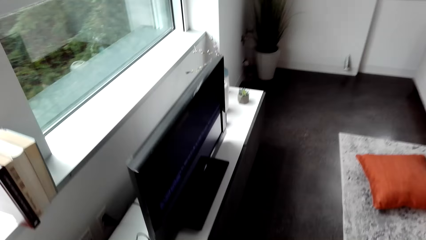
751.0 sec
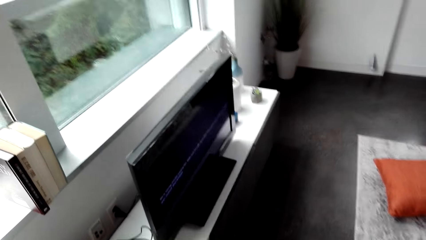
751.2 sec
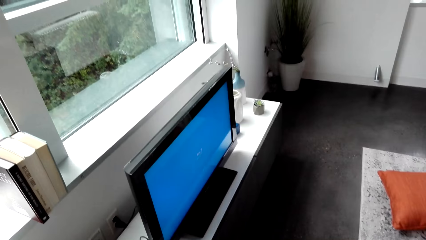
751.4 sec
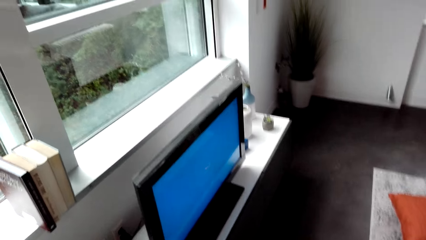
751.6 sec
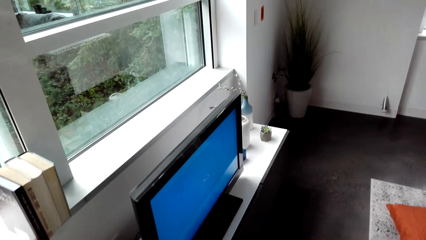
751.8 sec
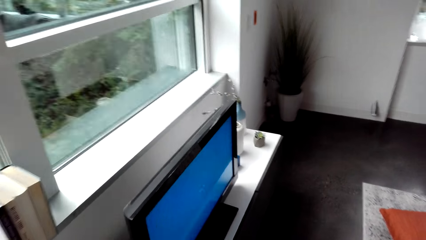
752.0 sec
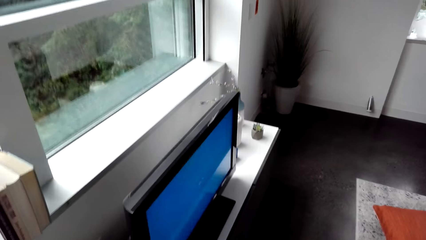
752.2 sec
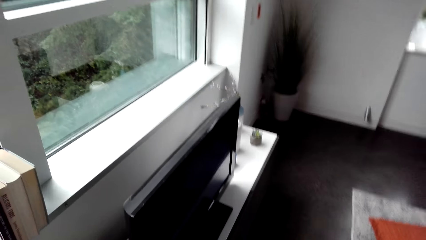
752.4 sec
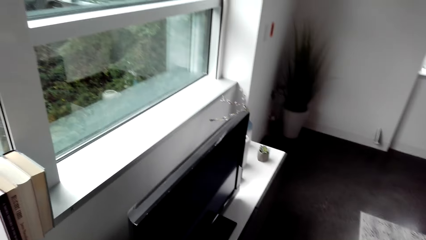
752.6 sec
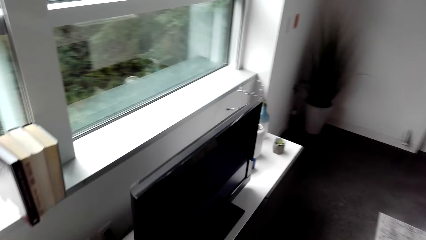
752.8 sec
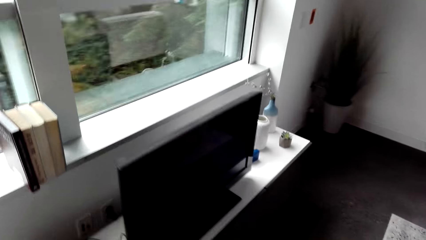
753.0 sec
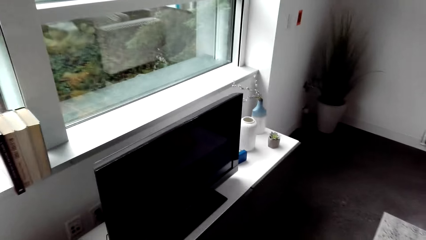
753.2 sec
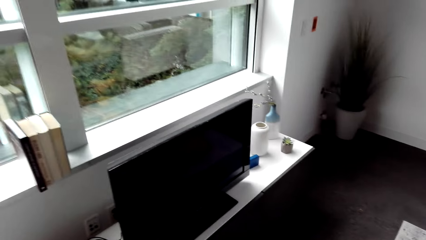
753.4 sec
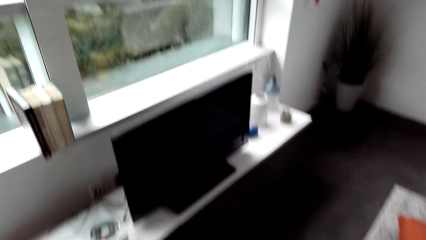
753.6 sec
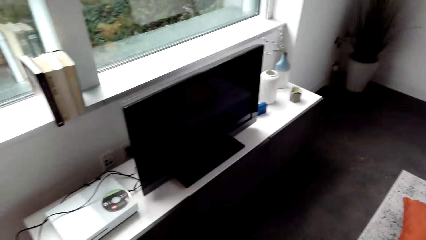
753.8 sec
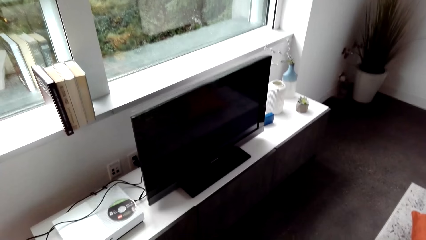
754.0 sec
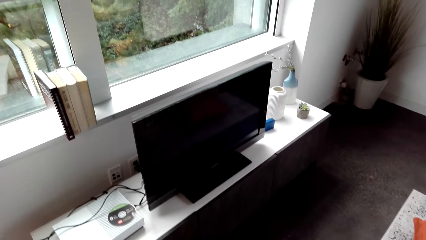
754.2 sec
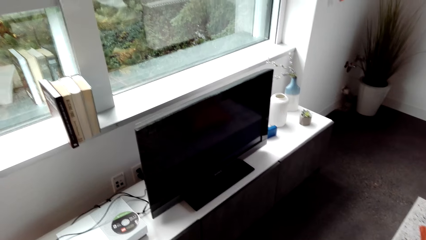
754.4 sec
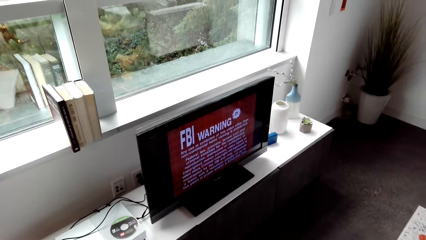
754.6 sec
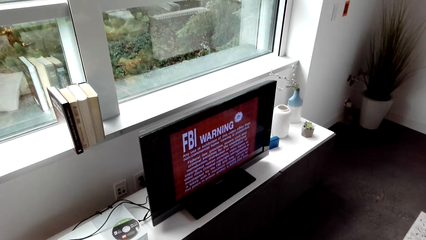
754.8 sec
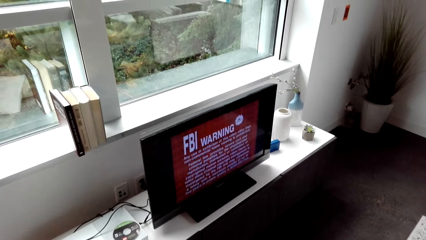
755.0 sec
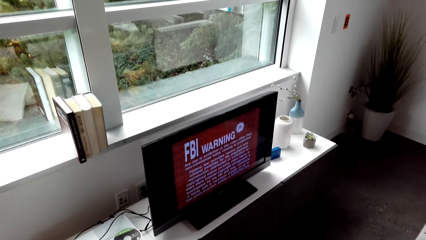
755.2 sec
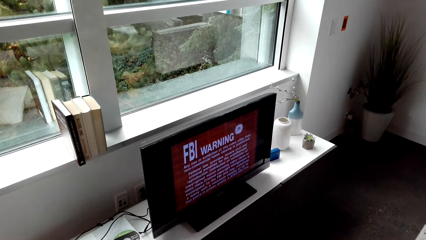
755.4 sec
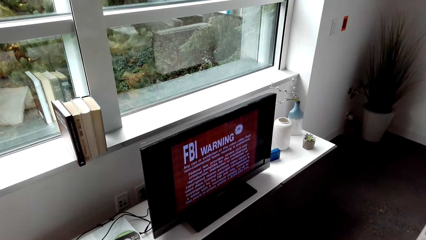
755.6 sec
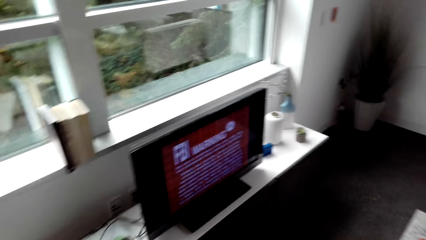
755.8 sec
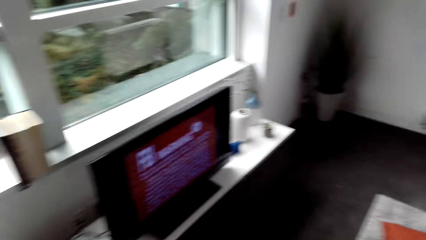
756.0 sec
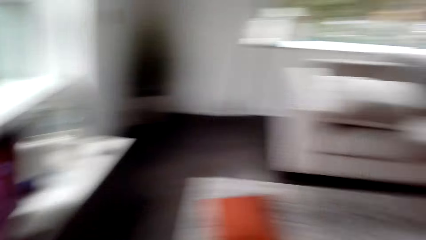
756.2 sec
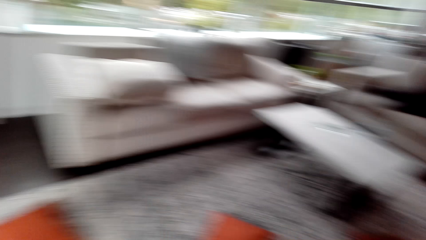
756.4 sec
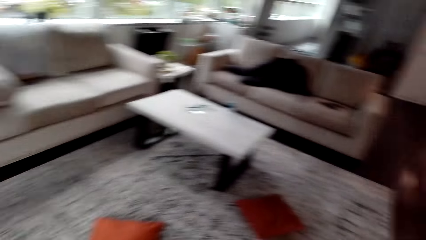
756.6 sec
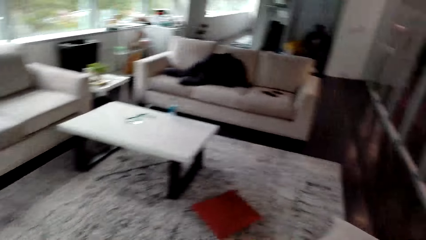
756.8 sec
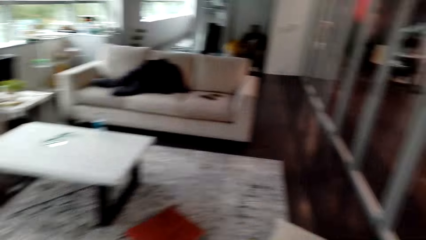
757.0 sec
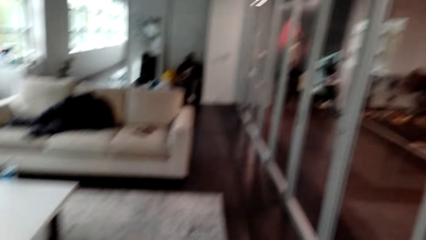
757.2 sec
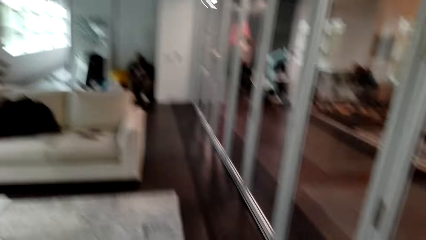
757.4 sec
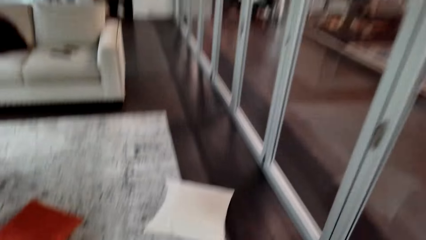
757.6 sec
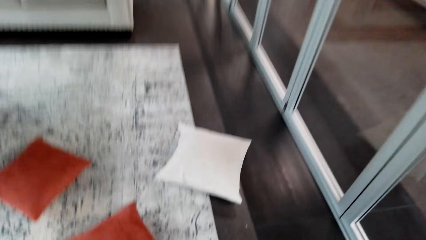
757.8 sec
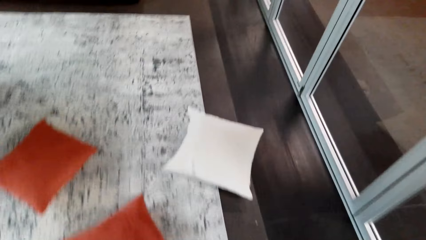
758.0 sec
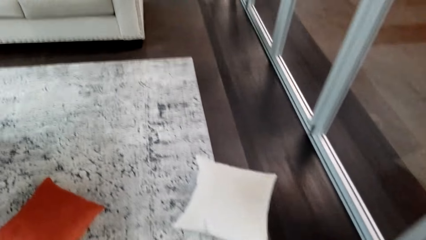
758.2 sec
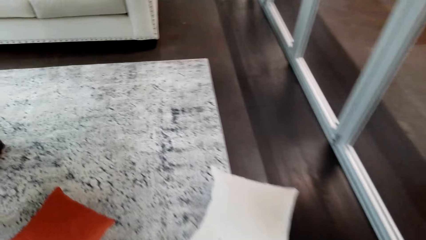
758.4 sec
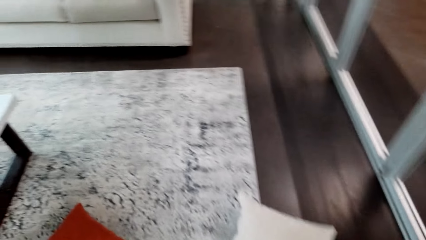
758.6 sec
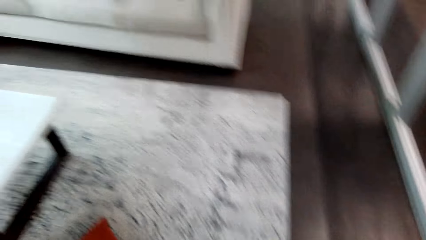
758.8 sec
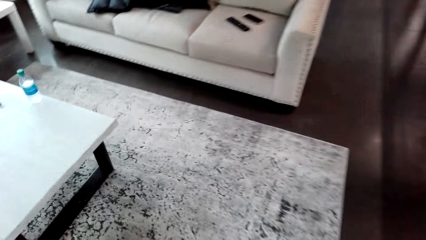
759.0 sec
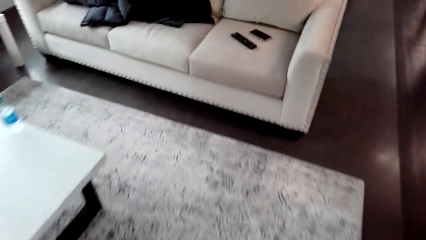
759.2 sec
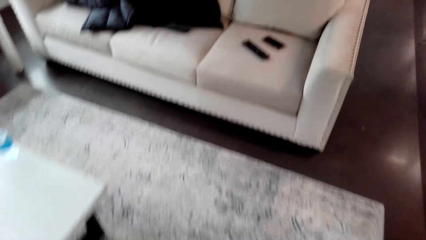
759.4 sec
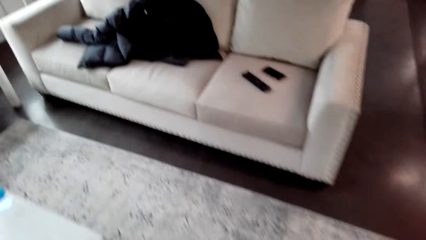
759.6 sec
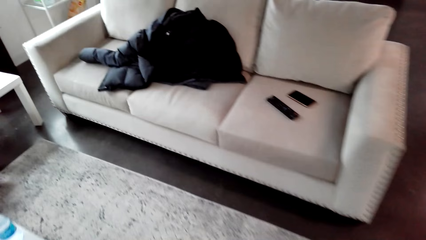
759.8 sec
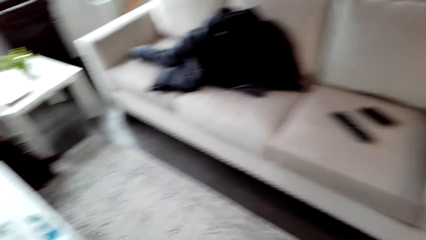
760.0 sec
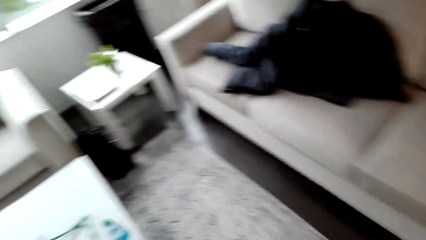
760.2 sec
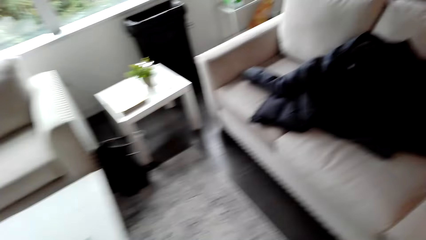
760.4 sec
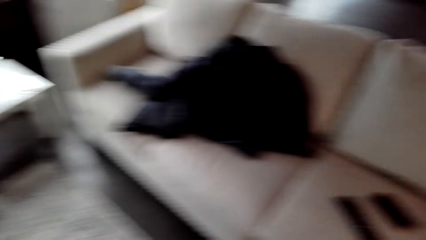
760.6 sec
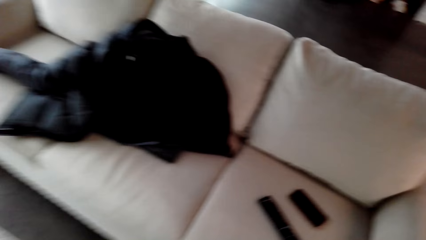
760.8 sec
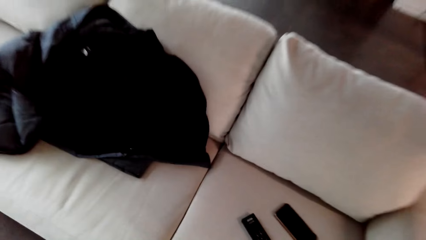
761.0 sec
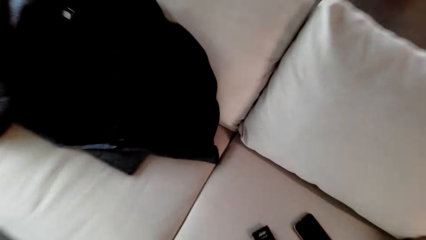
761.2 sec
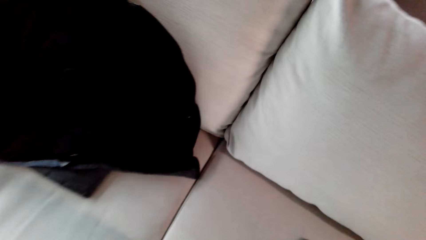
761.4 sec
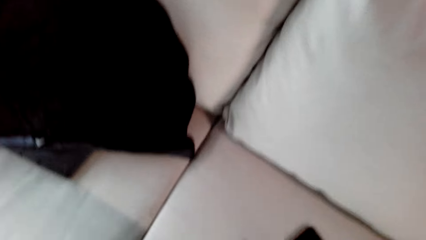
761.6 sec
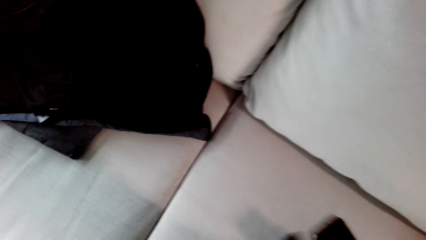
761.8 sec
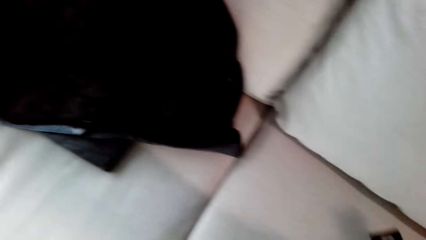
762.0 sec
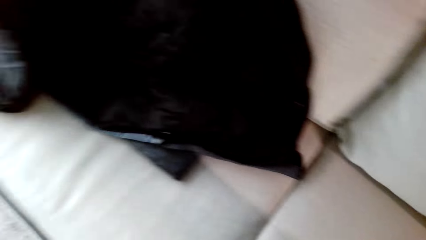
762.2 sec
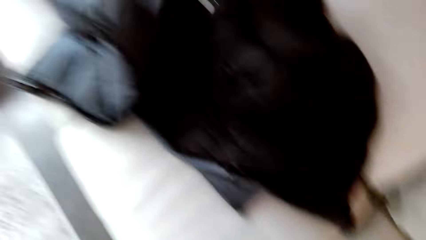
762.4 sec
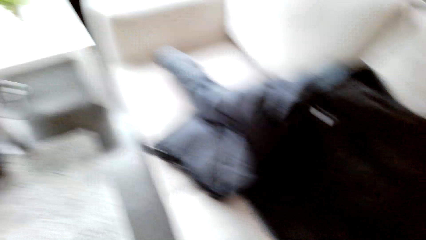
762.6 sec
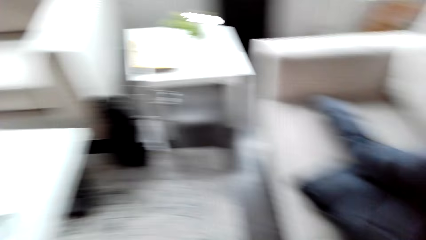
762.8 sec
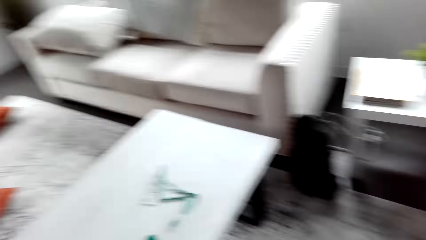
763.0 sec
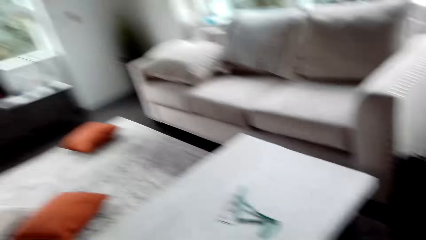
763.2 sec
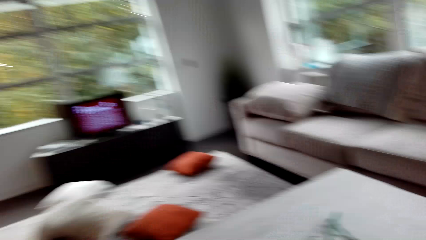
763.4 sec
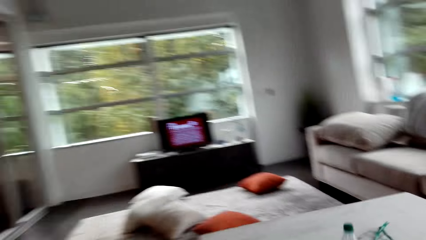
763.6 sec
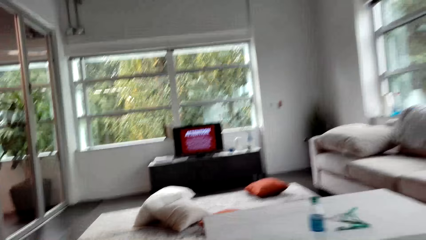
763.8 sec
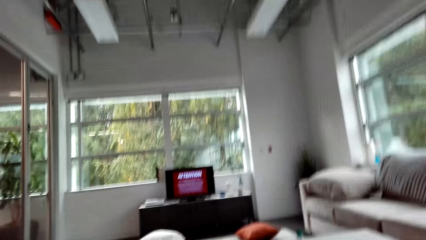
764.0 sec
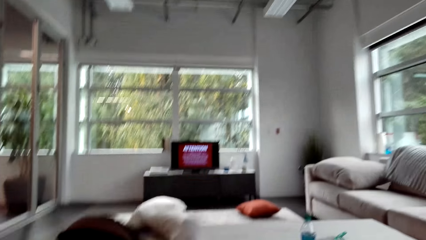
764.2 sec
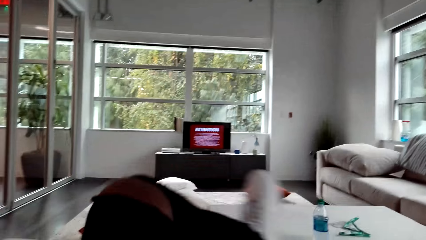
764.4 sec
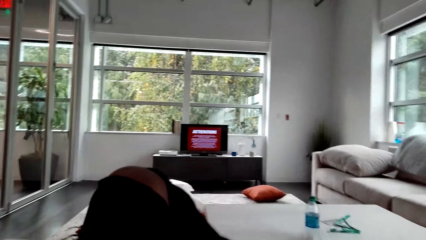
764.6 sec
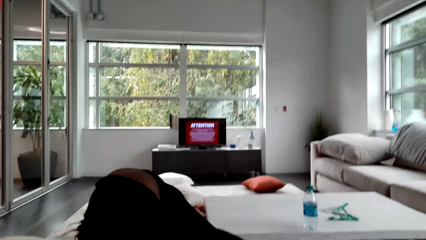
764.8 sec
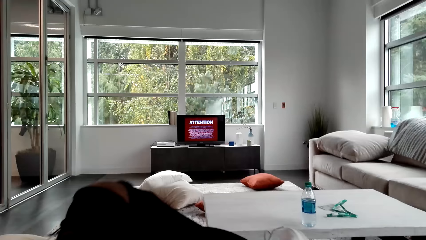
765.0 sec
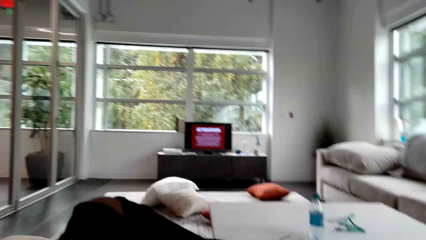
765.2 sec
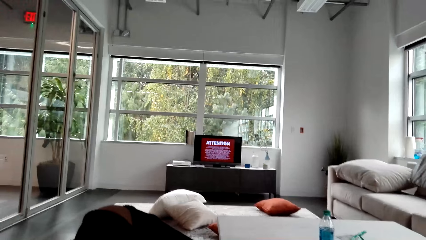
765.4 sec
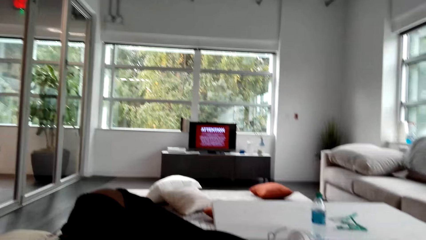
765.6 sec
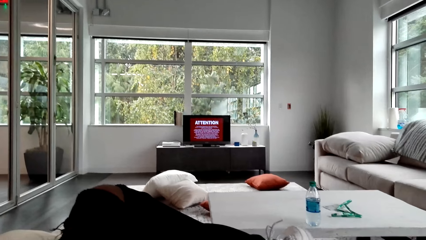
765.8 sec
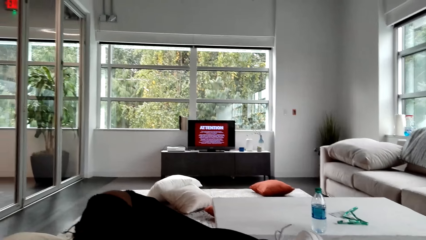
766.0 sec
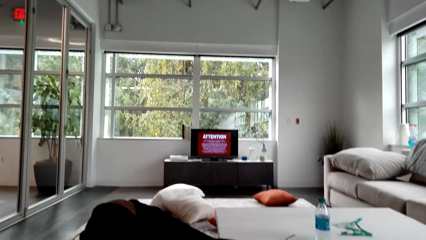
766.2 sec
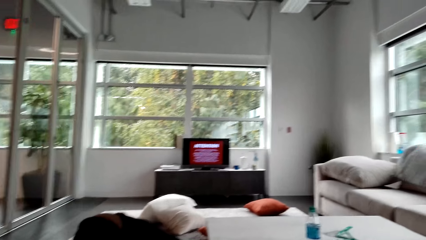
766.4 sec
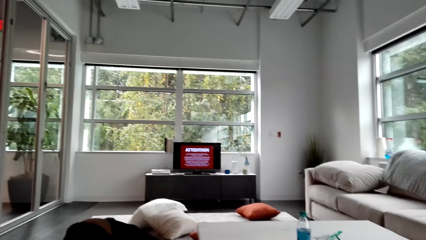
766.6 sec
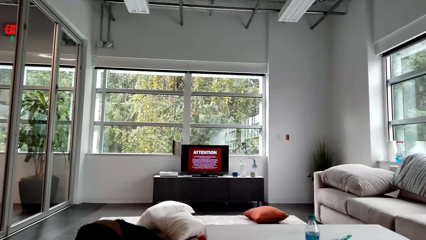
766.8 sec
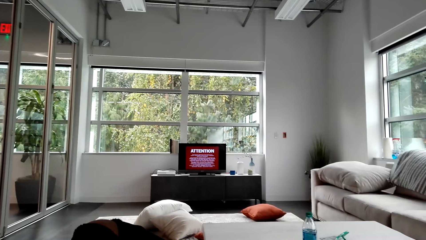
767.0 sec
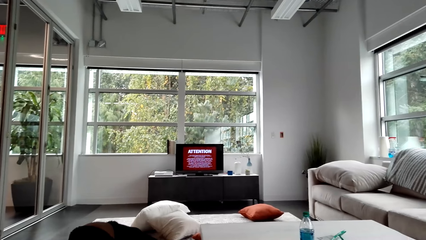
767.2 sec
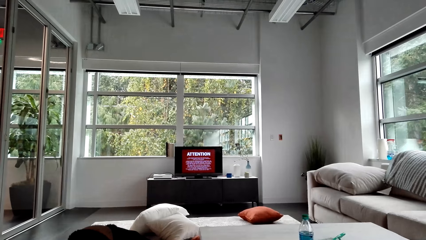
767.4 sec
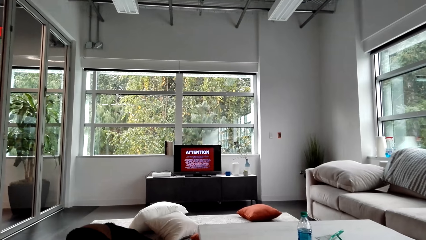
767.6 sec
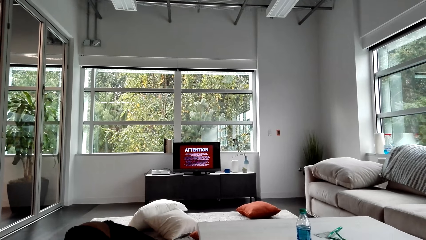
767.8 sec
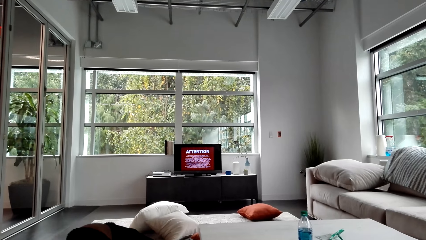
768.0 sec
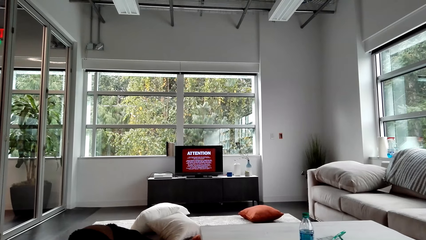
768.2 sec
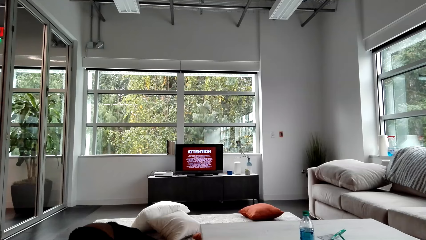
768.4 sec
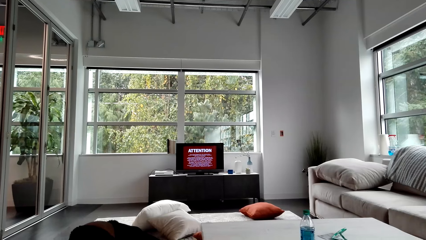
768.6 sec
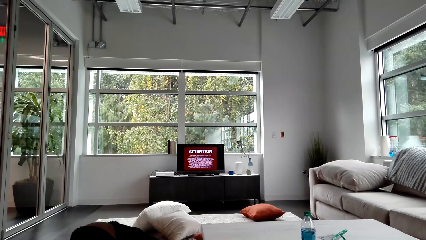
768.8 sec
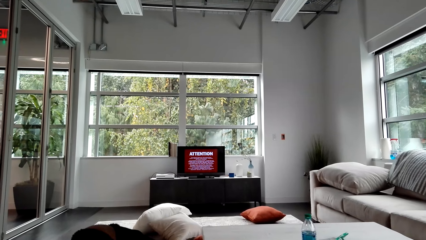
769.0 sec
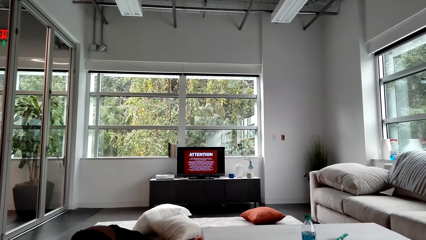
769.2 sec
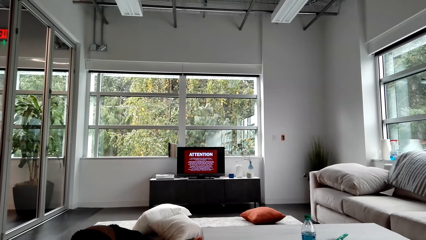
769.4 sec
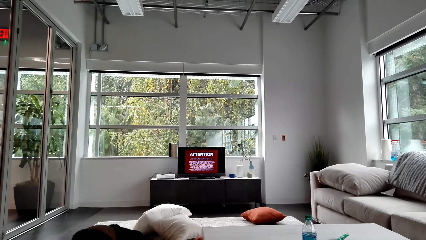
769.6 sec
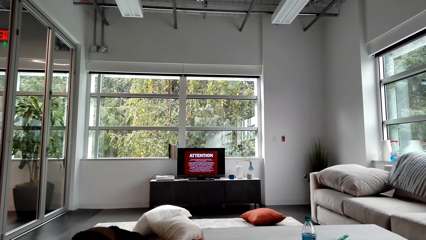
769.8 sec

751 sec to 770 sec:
The camera wearer stands beside the television. They look at the TV. They walk around. They walk in the sitting room. They pick a remote from the seat. They sit on the sofa. They cross their leg. They watch the TV.
